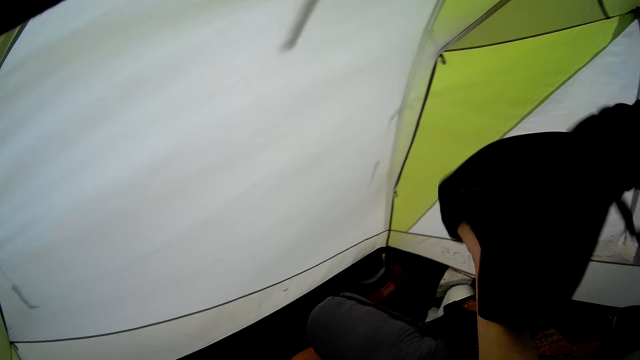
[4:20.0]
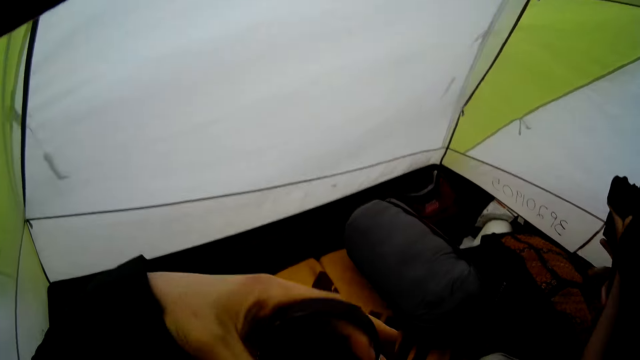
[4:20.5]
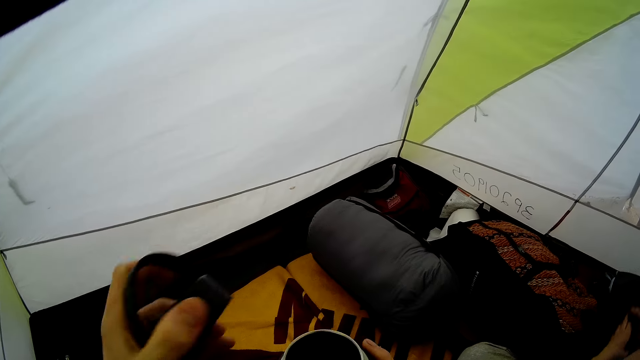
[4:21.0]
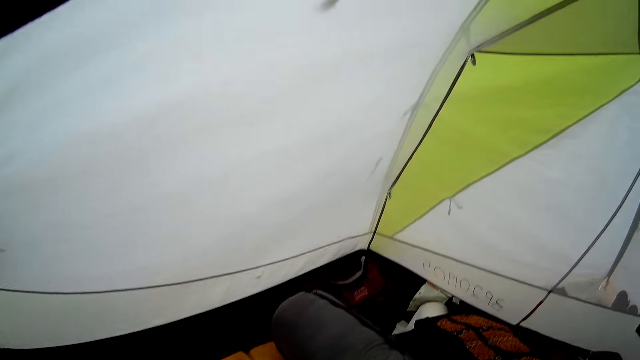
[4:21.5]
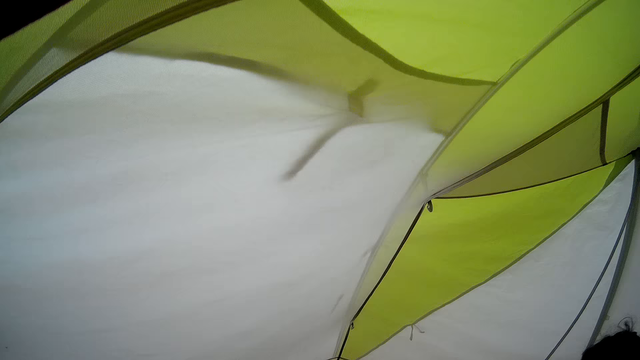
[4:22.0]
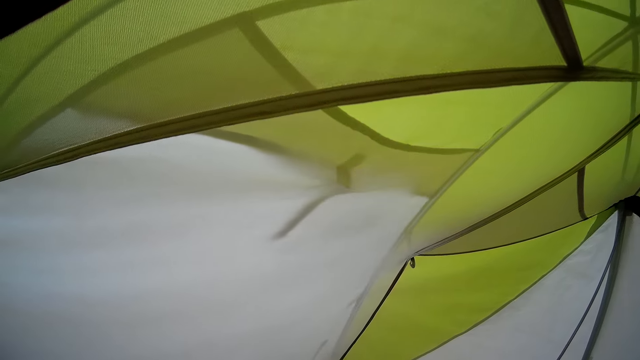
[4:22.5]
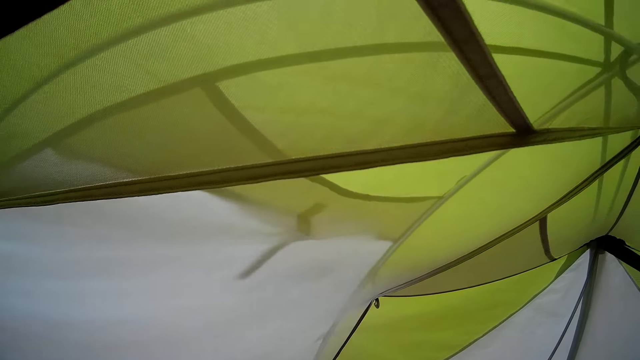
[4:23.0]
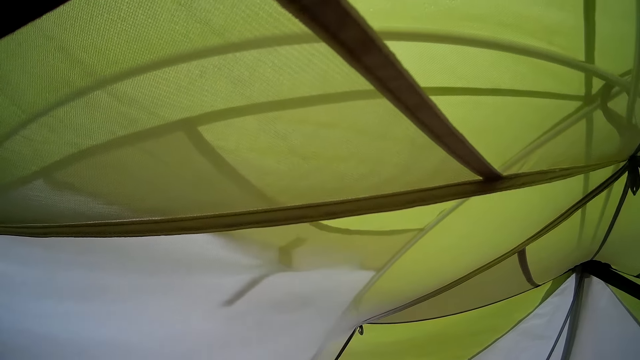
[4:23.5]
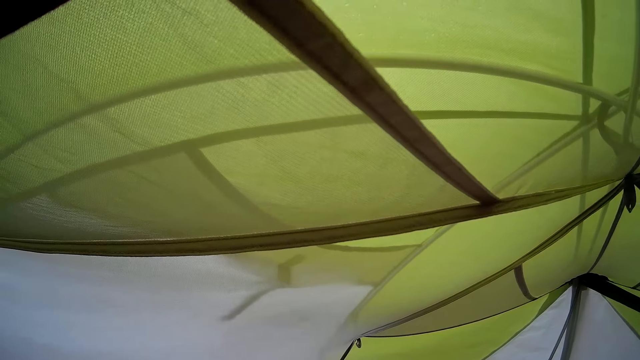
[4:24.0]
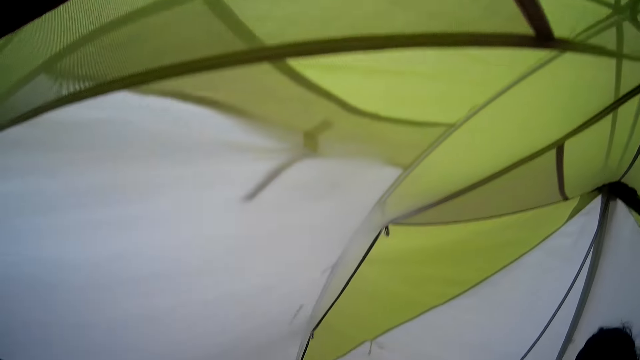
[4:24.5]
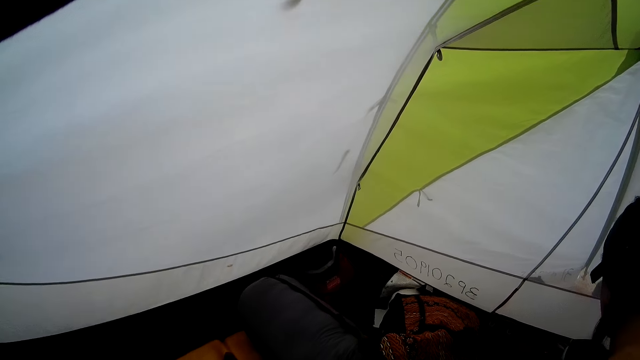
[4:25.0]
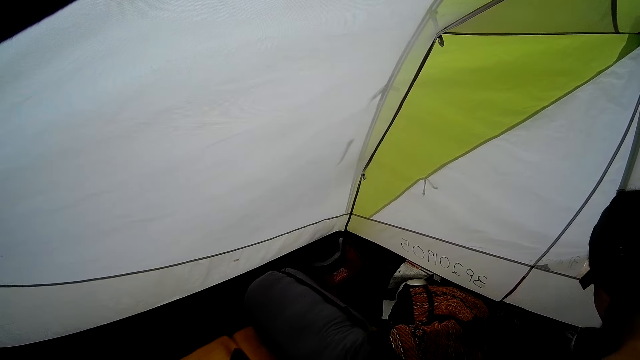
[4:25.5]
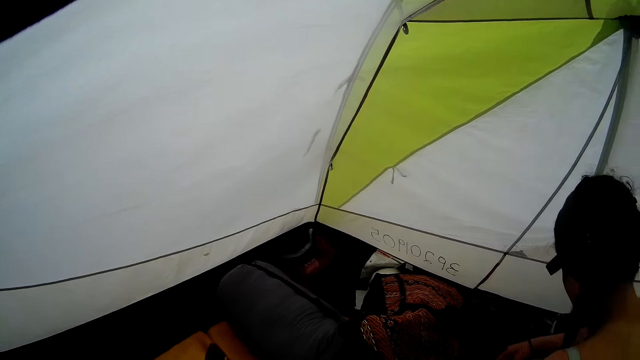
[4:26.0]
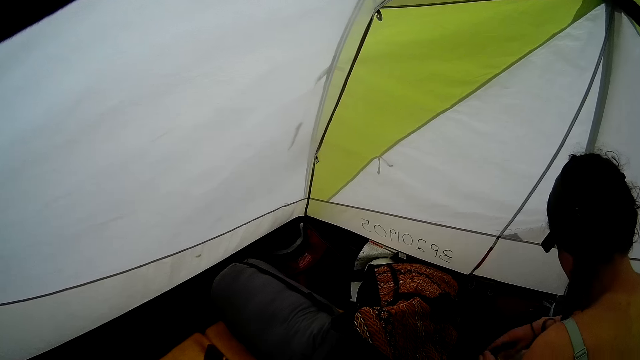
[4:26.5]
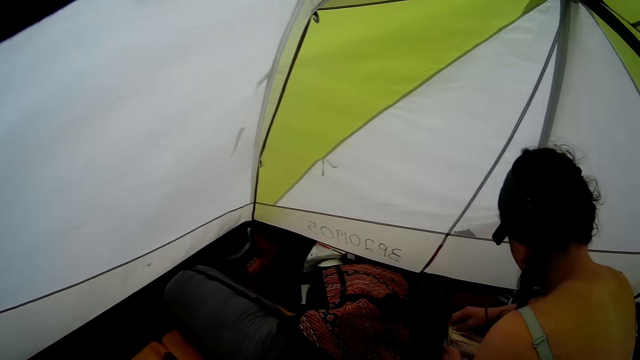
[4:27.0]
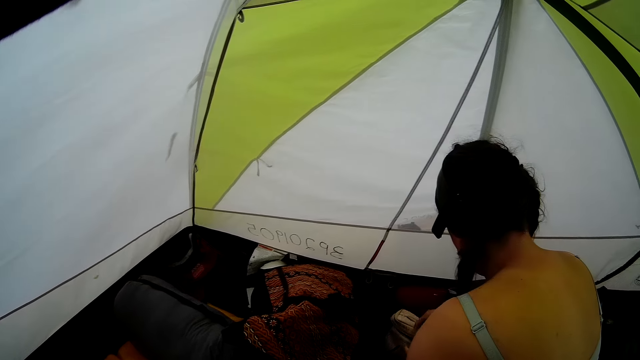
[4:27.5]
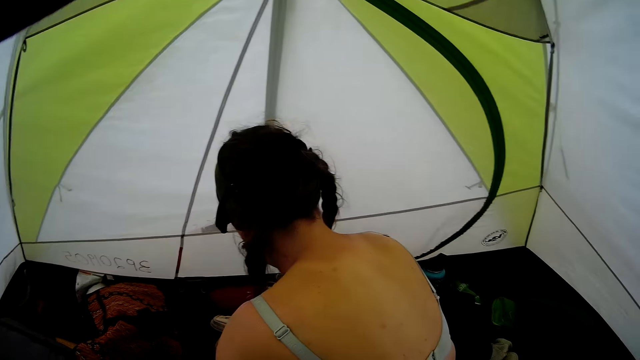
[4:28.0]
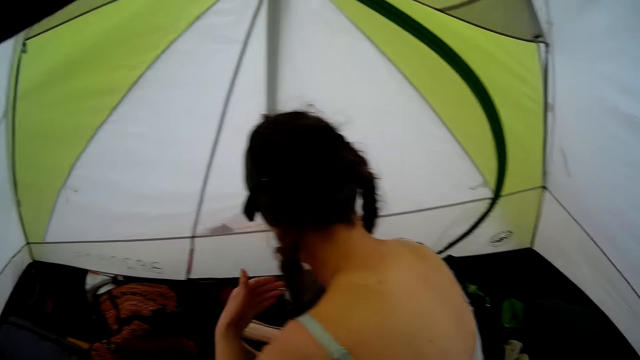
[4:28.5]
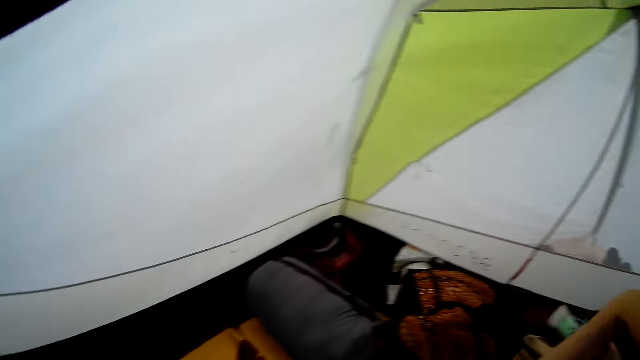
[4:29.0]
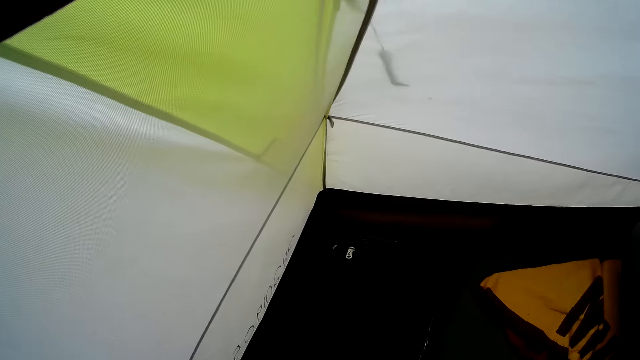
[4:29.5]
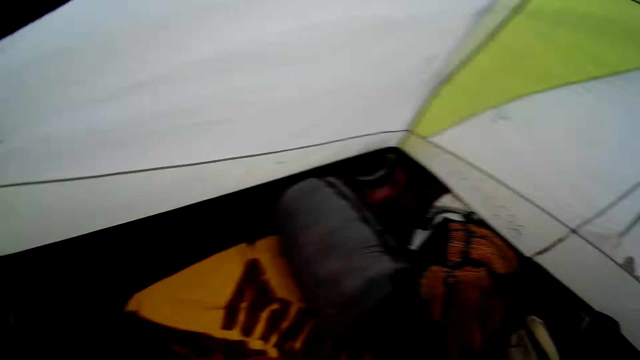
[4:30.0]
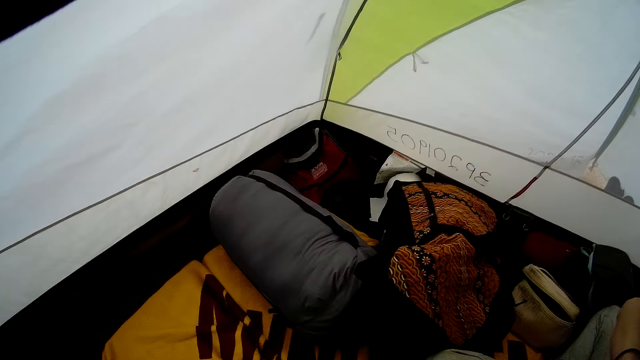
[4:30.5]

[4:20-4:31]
A woman removes the cloth. The camera wearer holds a cup. They throw the cloth on the bed. They look around the room.

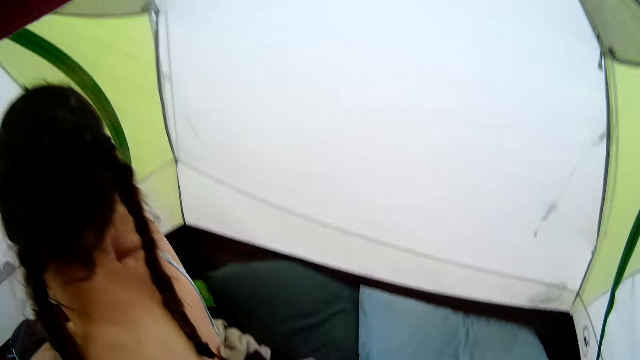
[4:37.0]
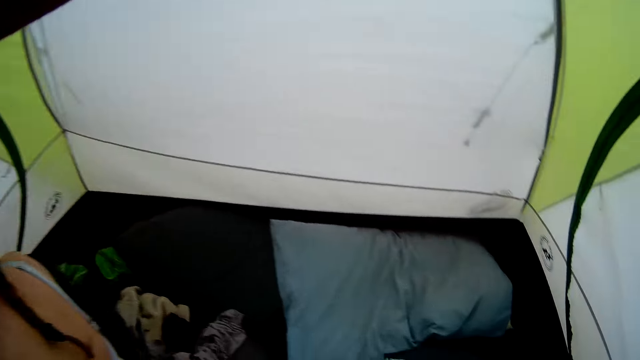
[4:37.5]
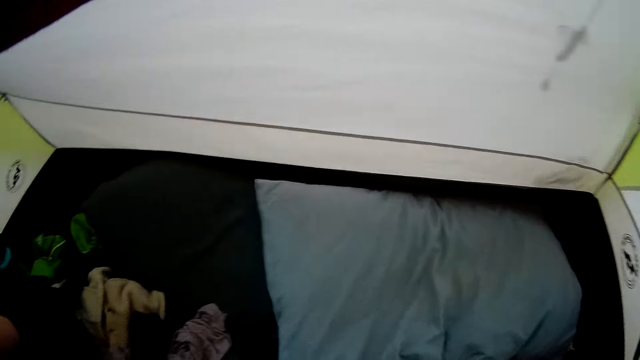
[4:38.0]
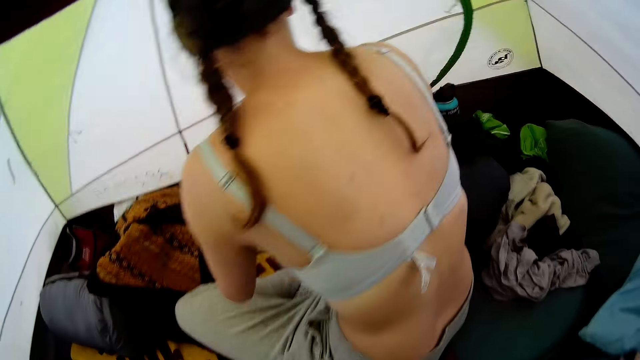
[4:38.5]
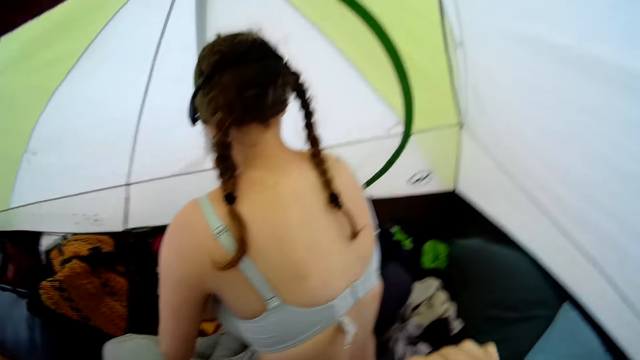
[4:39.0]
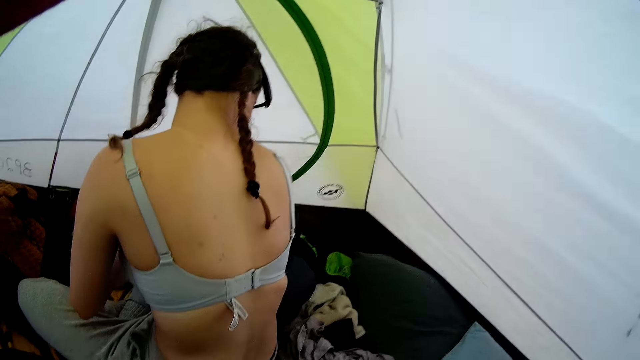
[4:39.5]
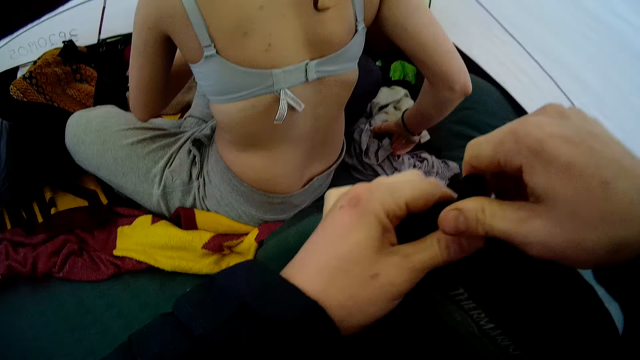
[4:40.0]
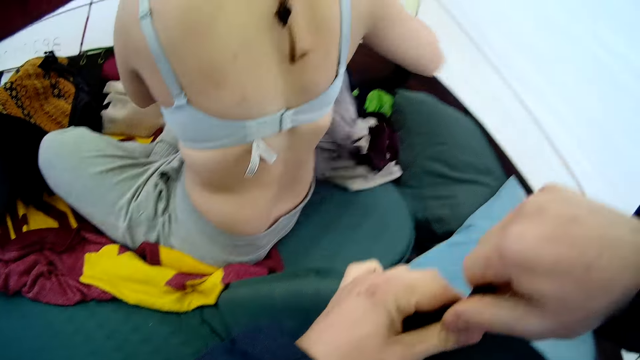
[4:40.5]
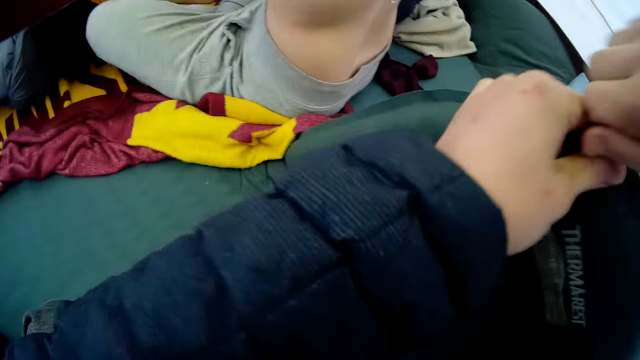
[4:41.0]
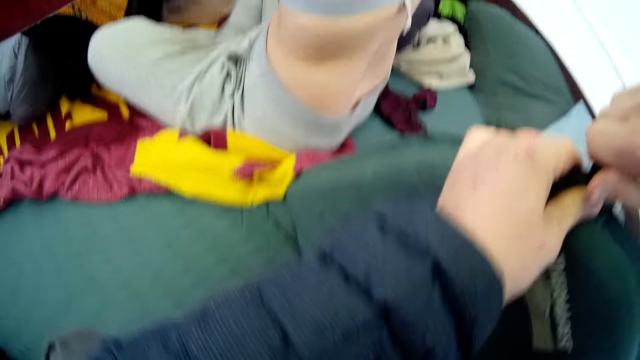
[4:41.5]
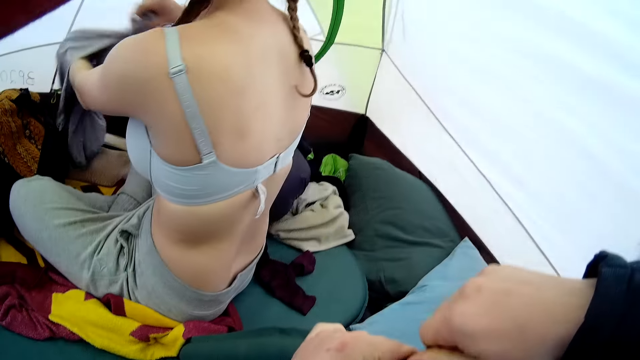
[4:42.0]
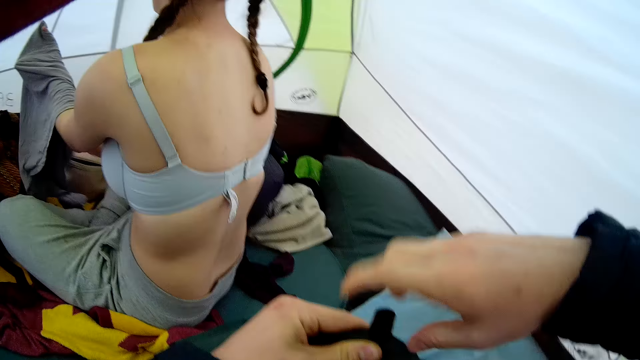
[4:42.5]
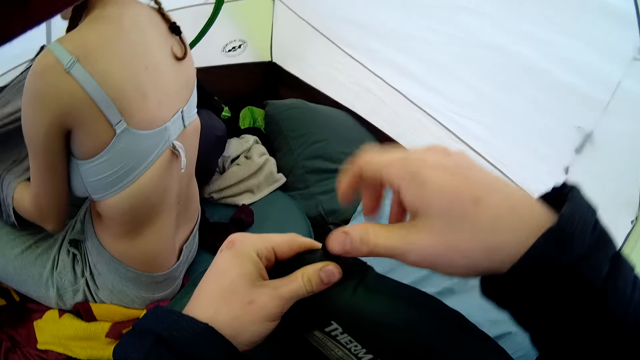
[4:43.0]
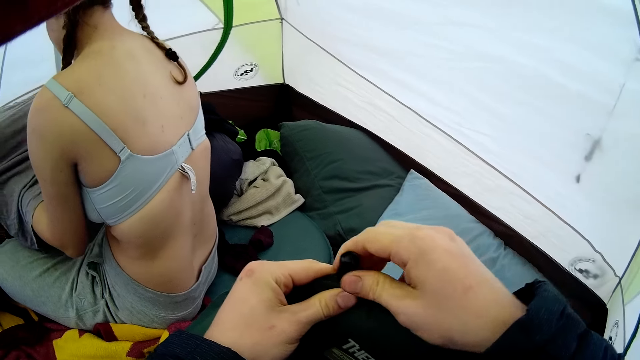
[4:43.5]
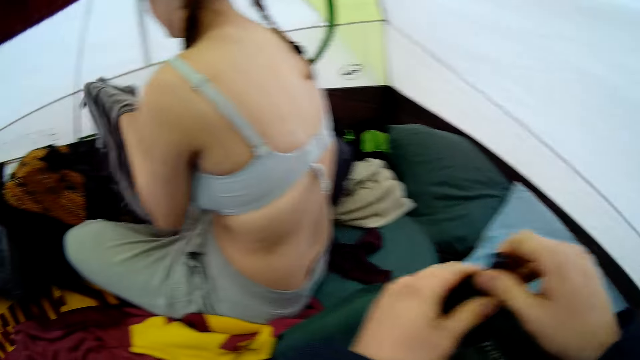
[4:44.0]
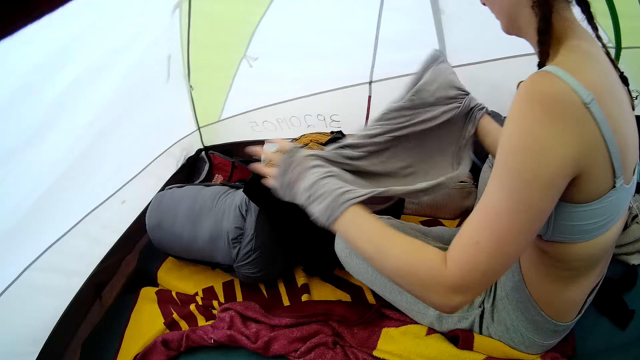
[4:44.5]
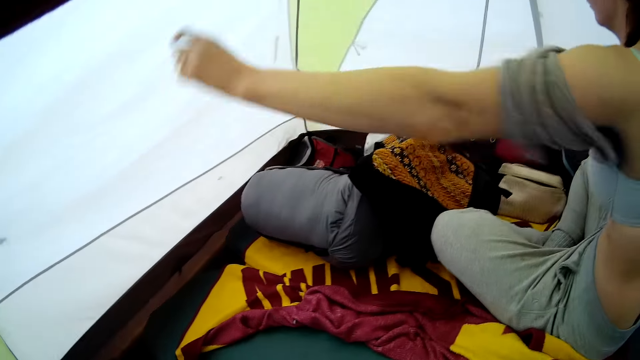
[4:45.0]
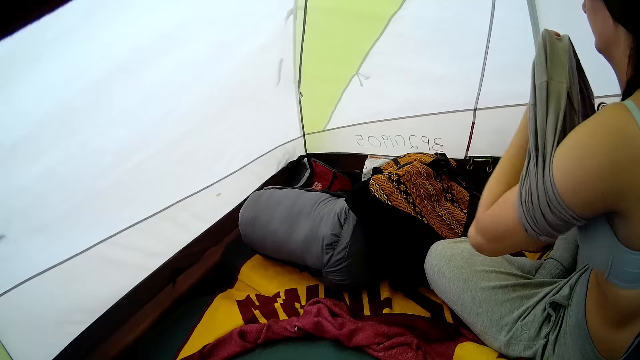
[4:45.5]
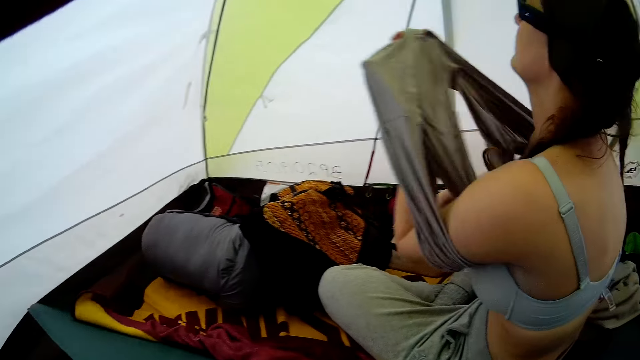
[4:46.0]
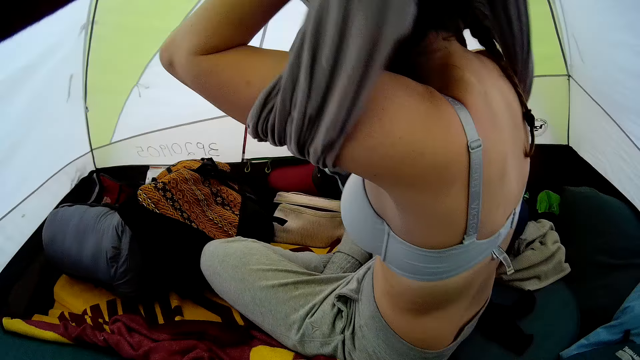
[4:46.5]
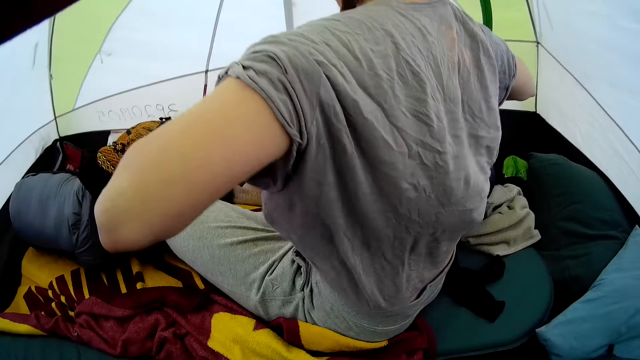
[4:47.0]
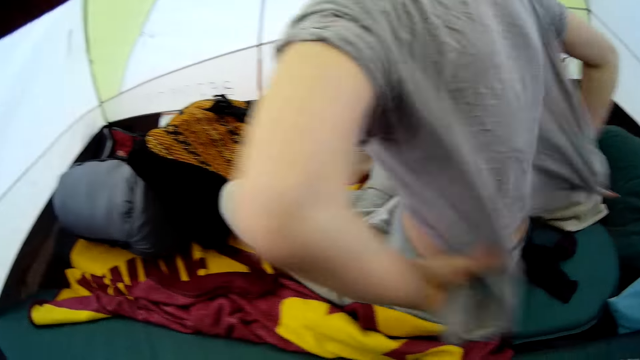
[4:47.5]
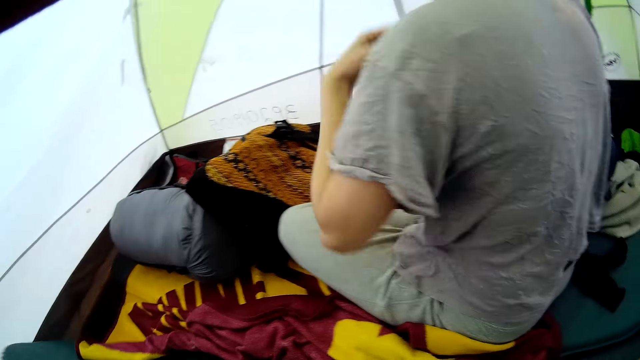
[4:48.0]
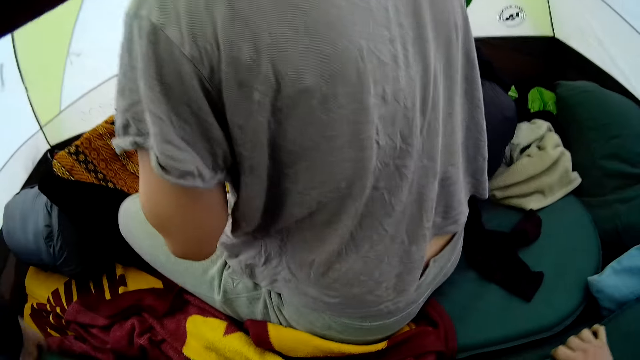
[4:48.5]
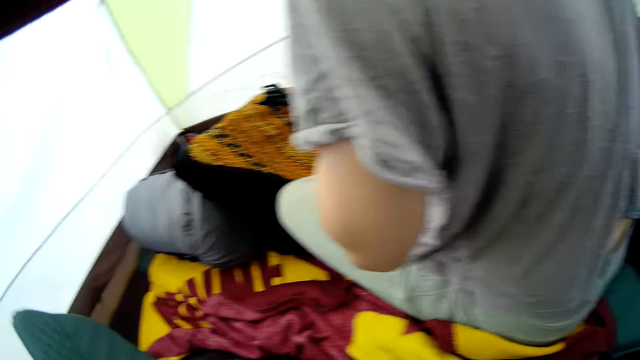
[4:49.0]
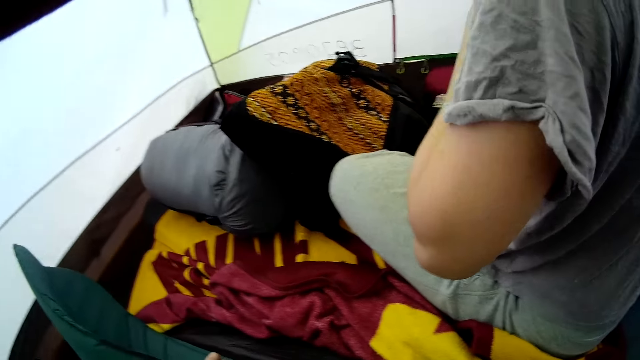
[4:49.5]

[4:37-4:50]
The camera wearer looks around the room. They close the bag. They open the lid. A woman wears a top or blouse. The camera wearer lifts the pillow. They look around.
